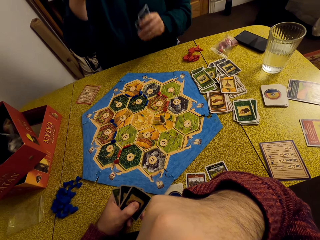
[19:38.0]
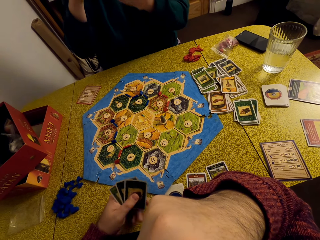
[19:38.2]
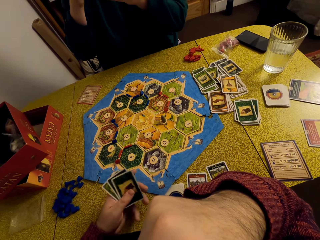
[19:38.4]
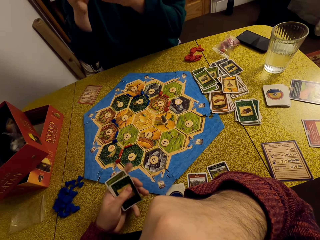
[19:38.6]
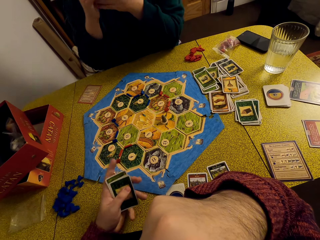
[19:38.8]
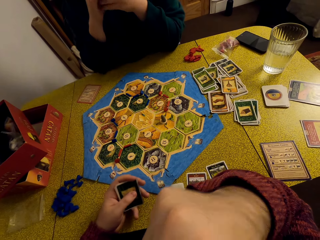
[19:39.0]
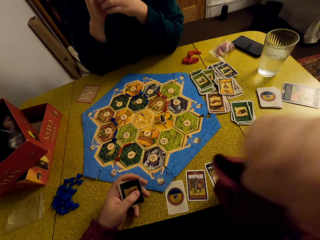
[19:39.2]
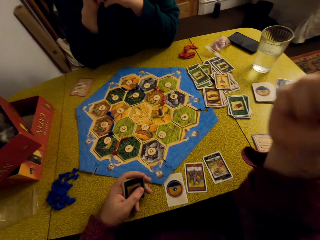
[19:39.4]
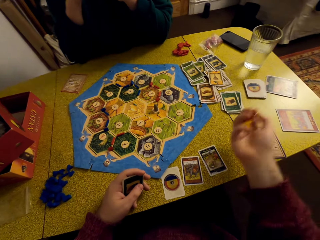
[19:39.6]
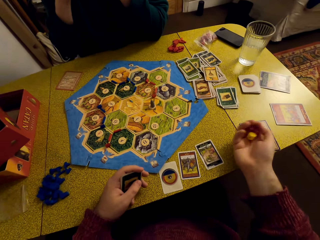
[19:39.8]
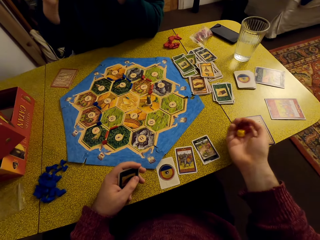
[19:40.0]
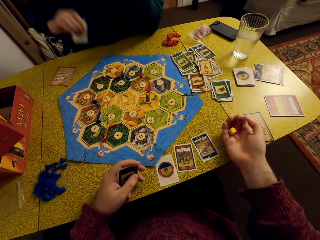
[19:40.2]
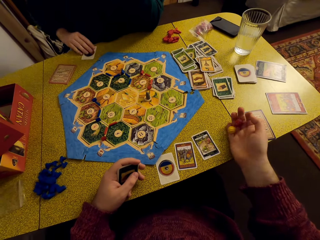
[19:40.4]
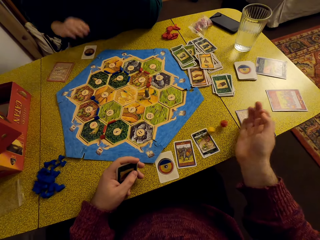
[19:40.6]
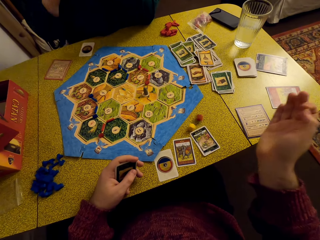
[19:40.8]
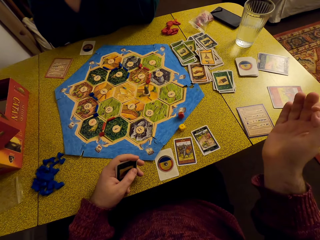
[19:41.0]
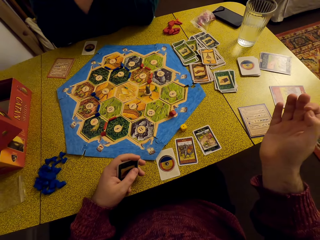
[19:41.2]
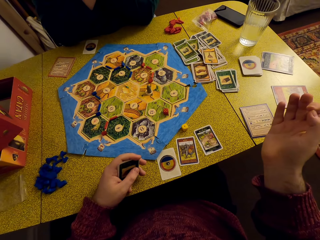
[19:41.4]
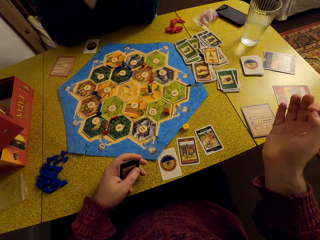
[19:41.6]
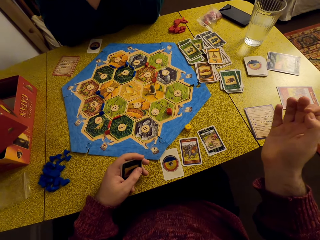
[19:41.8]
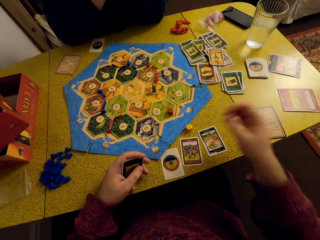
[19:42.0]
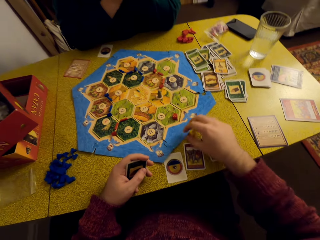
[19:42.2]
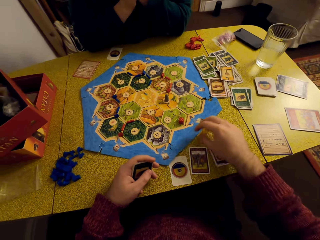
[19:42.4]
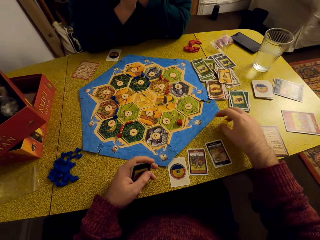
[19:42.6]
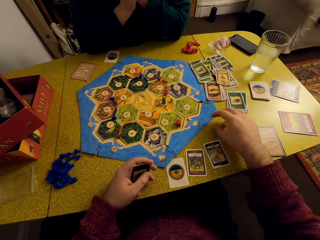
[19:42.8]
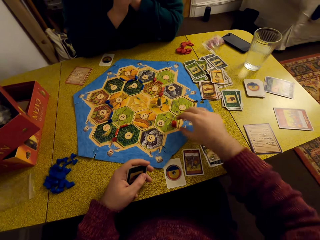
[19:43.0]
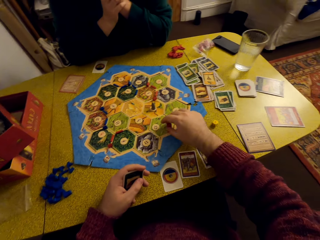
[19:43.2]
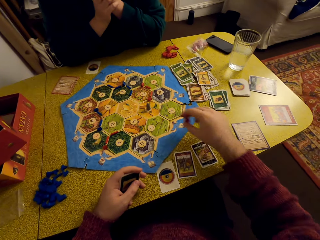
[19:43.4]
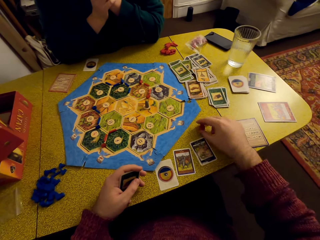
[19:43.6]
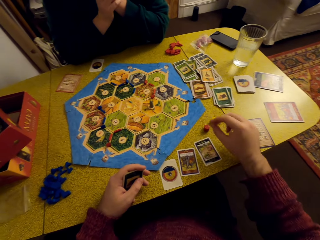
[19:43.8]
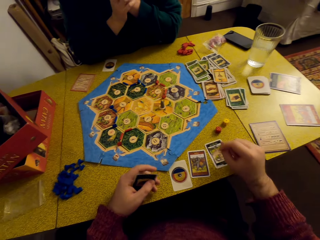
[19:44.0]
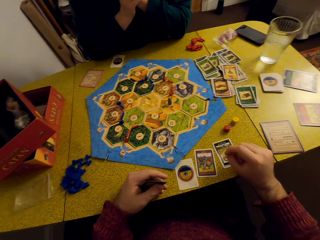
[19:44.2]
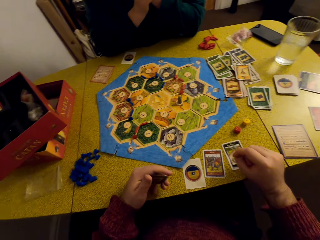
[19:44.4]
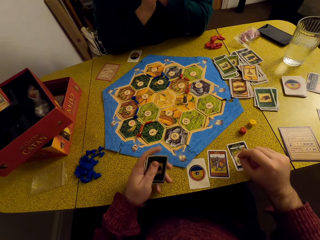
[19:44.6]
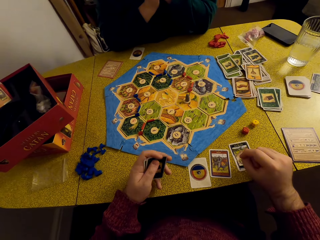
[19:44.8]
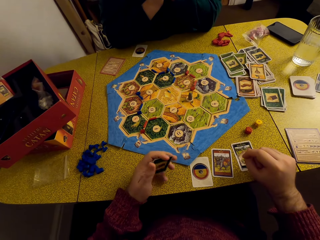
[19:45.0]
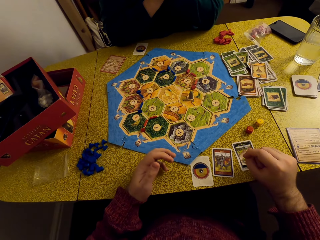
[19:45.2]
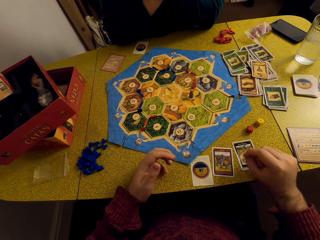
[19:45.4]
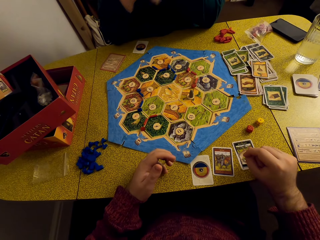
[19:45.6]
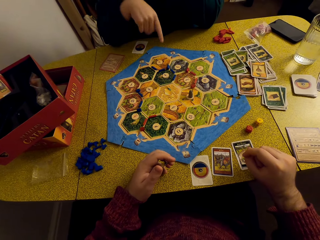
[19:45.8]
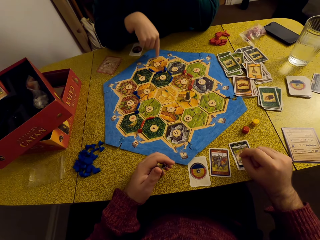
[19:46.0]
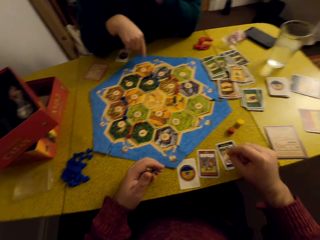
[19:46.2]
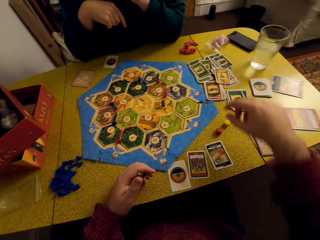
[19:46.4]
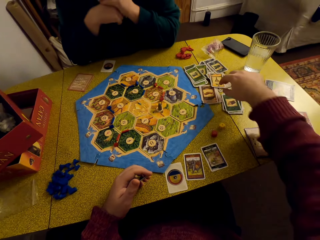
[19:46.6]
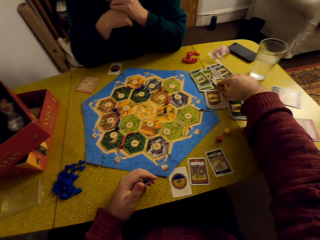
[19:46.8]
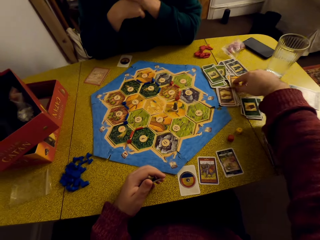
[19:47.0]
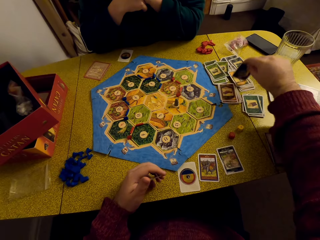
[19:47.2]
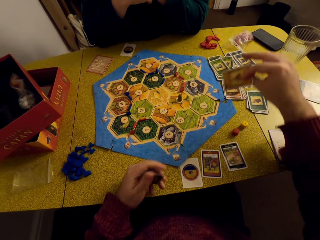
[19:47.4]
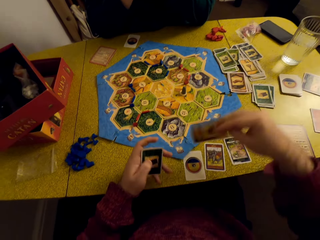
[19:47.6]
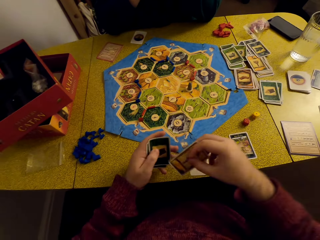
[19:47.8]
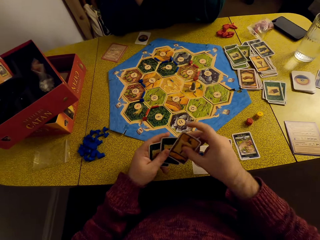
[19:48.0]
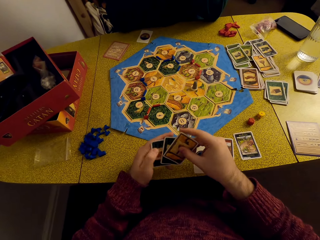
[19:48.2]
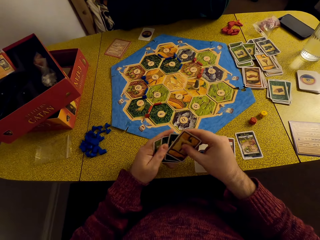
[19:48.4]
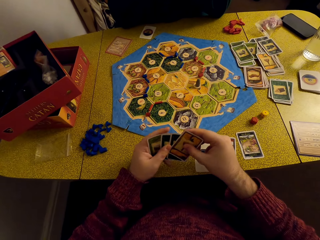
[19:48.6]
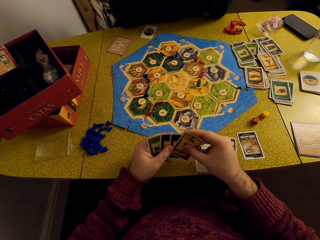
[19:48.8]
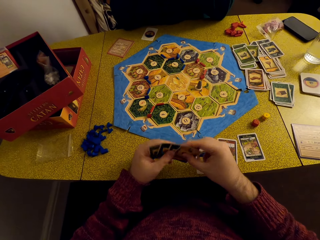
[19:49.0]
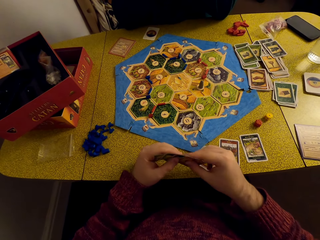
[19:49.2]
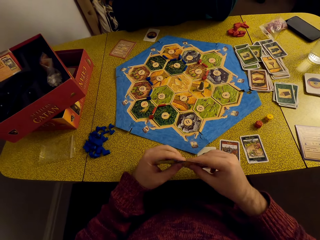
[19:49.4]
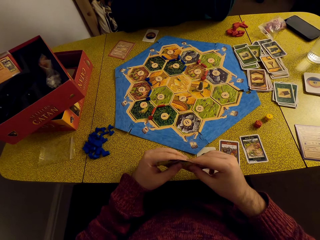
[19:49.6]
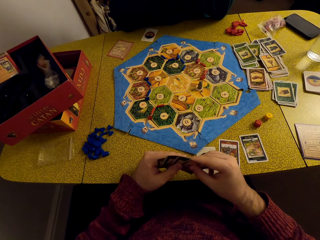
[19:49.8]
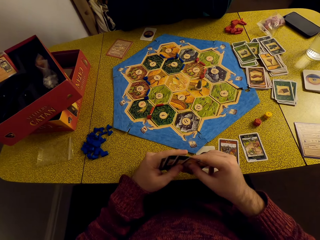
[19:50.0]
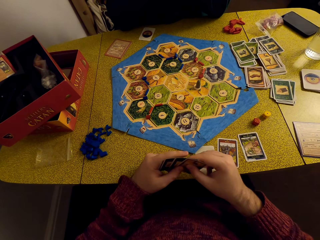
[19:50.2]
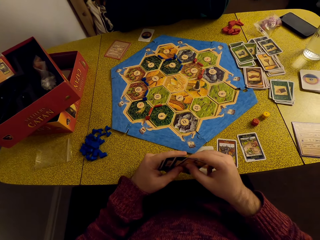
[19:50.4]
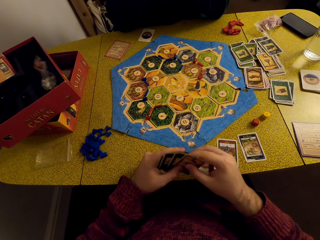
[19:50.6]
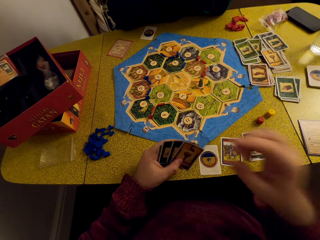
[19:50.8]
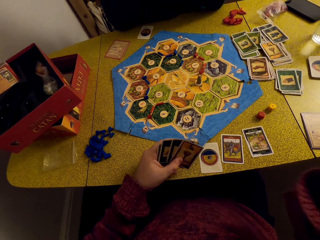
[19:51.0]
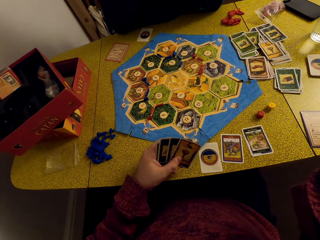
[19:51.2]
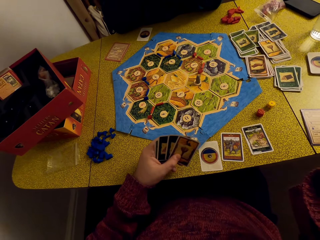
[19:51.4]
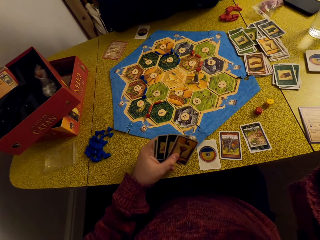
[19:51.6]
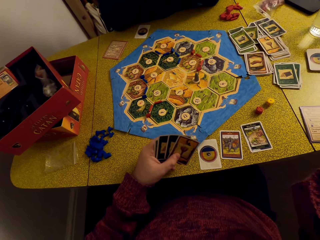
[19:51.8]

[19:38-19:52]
The camera wearer throws the dice on the table. He drops the dice. He moves the dice to the table. A woman talks to the camera wearer. The camera wearer picks up a resource card on the table. He places the card in his deck. He talks to the woman.

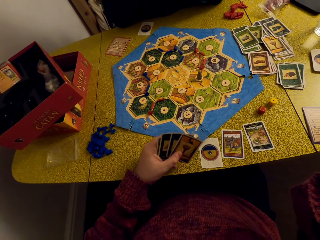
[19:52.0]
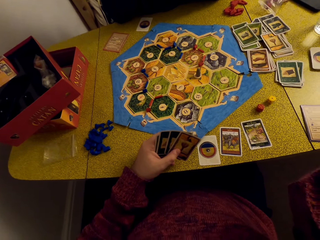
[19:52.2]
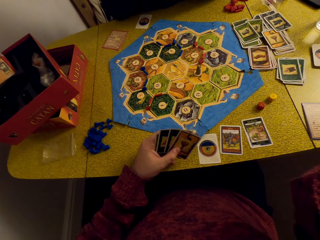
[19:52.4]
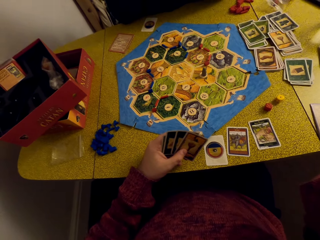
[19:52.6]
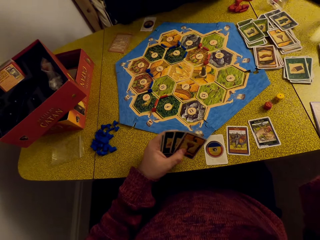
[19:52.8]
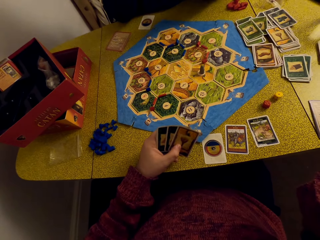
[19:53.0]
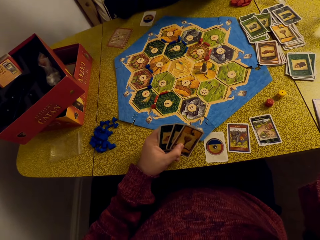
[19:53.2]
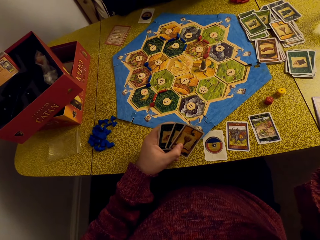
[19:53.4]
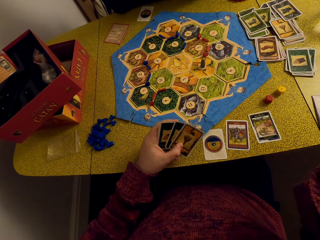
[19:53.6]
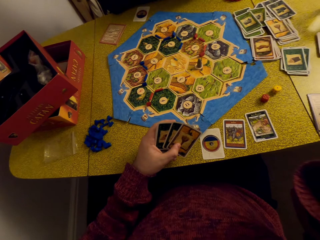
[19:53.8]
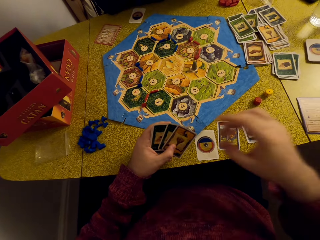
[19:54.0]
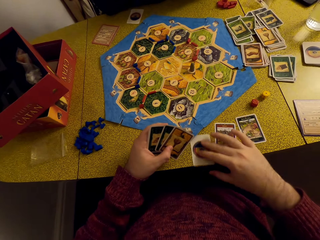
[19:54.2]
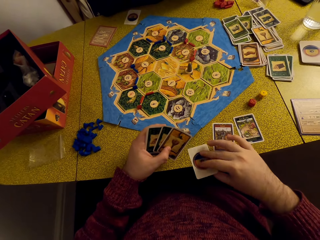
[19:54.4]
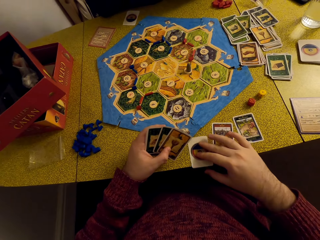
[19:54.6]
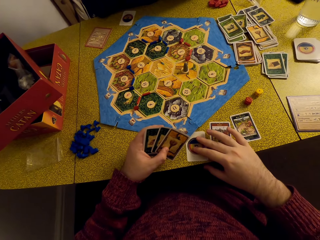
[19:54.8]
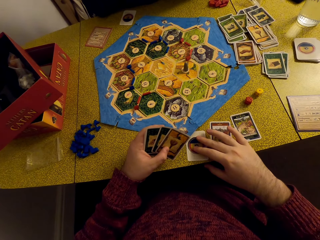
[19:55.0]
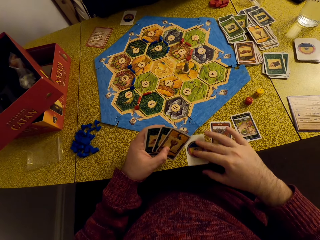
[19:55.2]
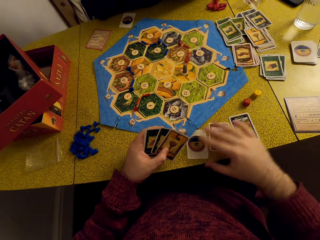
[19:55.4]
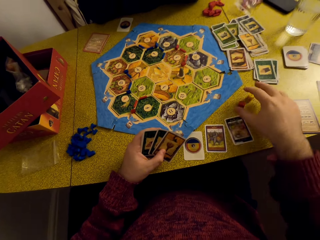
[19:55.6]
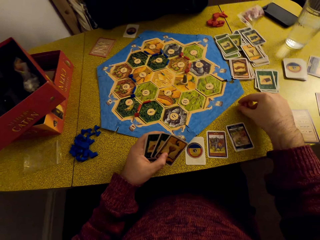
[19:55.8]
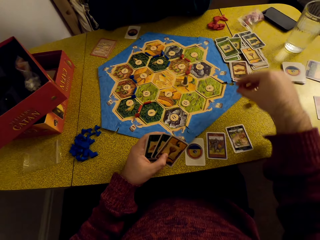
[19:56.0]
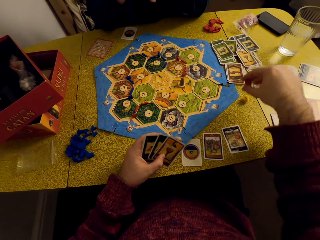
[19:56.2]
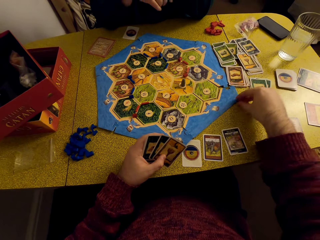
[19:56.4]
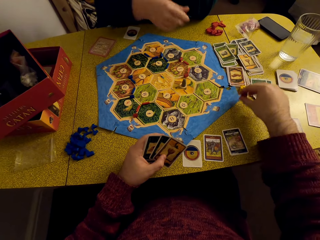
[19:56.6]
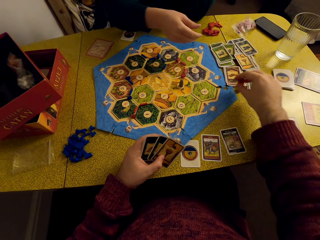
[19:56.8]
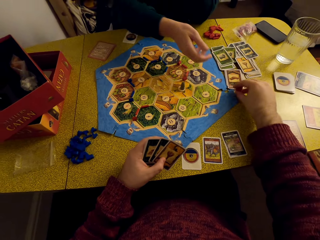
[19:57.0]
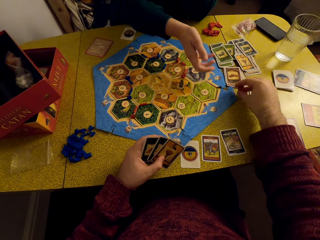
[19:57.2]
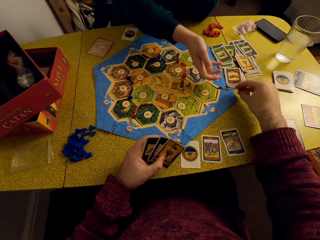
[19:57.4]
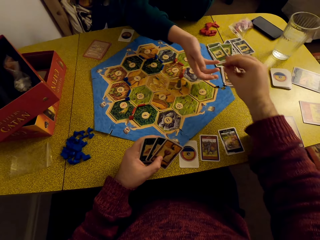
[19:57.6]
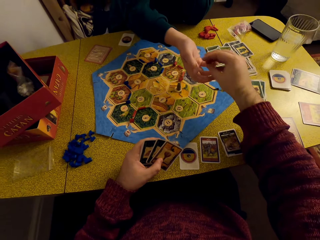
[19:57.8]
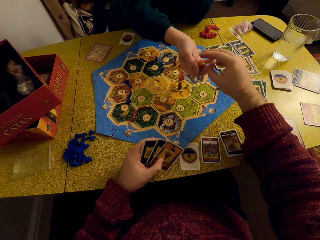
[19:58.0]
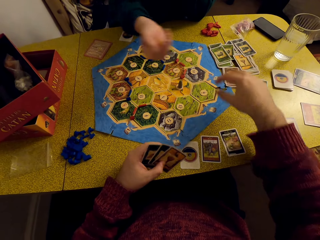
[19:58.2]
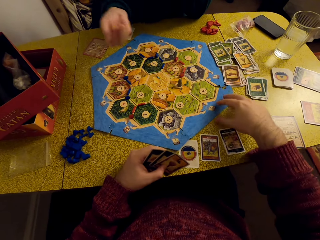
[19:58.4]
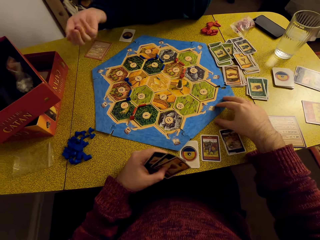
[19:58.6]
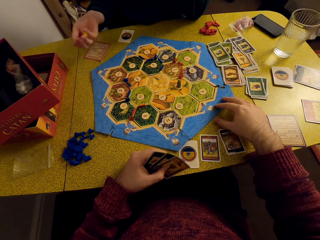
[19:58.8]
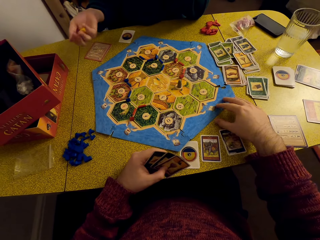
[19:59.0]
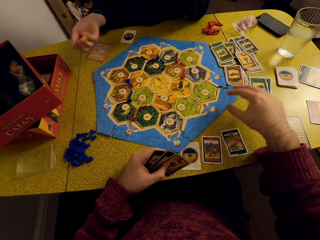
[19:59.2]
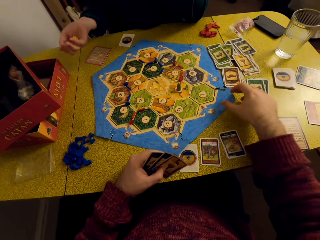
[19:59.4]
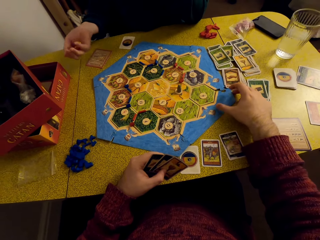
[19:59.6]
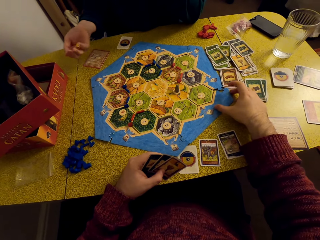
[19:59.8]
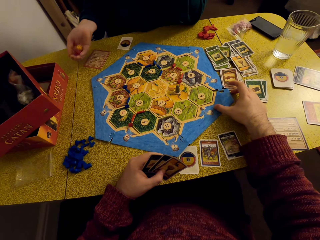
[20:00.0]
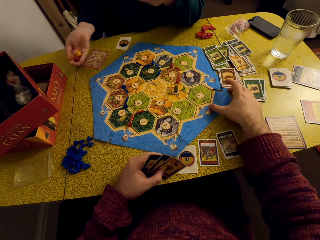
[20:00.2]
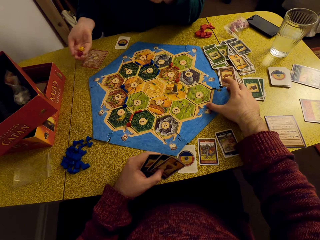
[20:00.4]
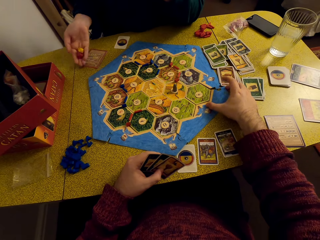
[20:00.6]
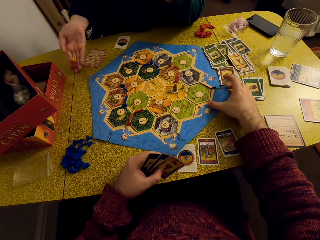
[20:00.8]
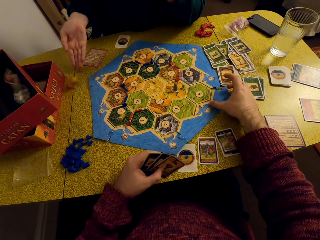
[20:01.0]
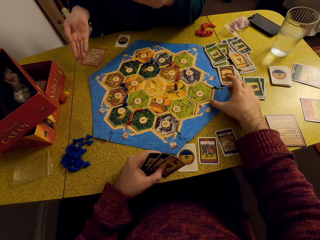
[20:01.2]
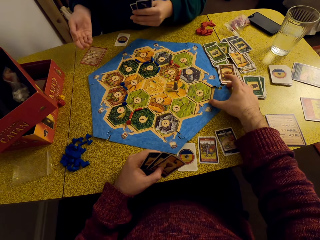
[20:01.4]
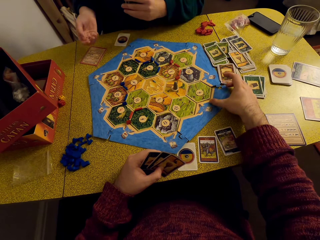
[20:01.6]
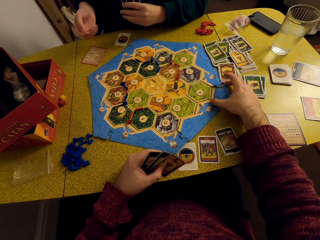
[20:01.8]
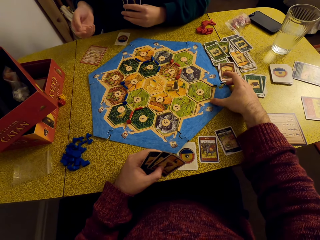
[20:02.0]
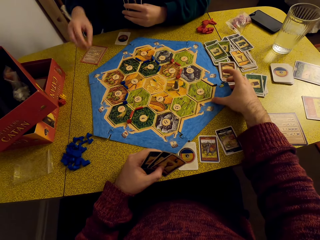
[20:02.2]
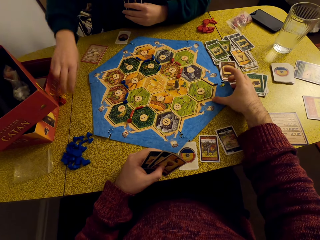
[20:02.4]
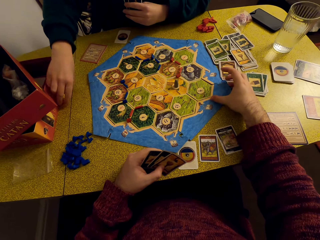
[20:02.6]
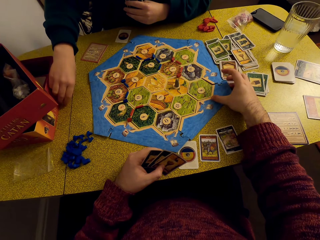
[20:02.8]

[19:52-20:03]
The camera wearer rubs the cards on the table. They pick up the dice, drop the dice, and pick up the dice. They give the dice to a woman from the table. The woman rolls the dice. The camera wearer throws the dice on the table. The woman drops the dice on the table.
